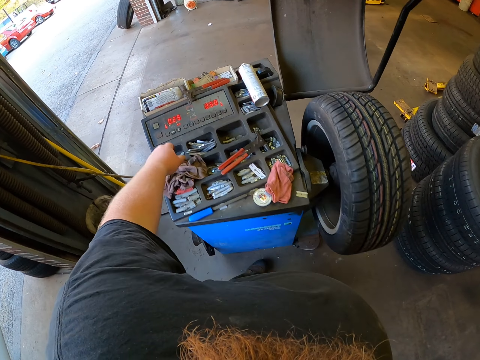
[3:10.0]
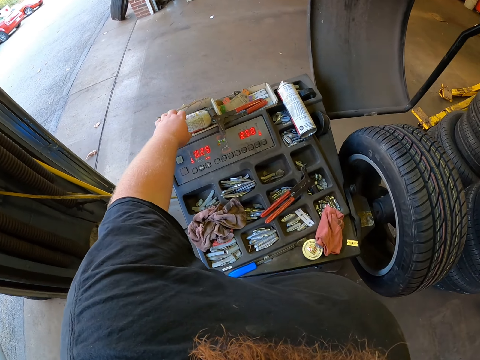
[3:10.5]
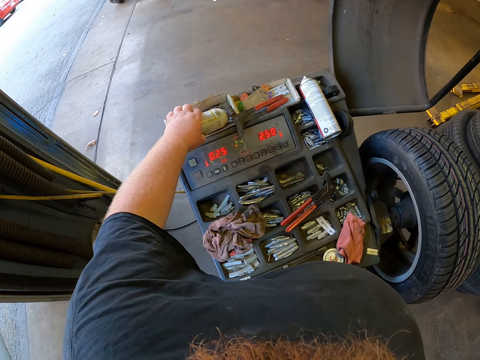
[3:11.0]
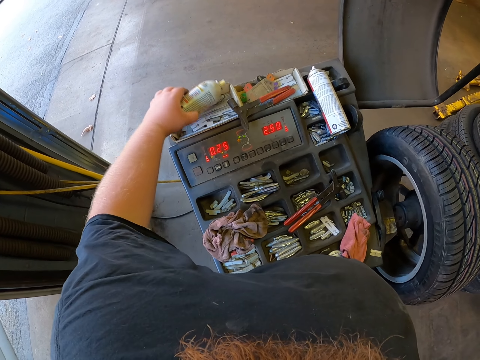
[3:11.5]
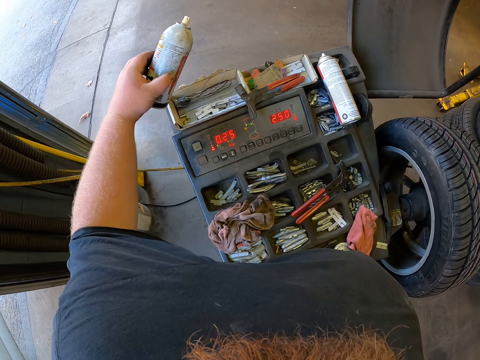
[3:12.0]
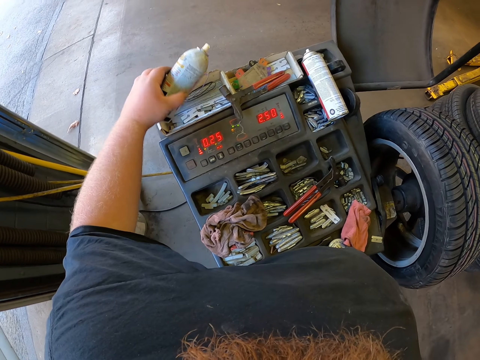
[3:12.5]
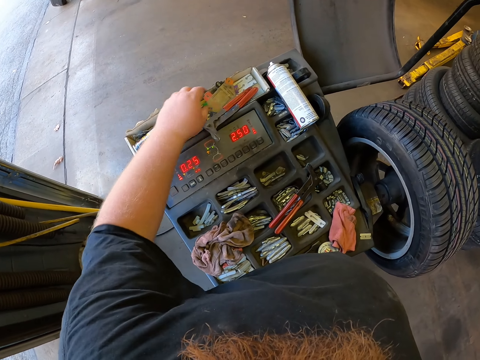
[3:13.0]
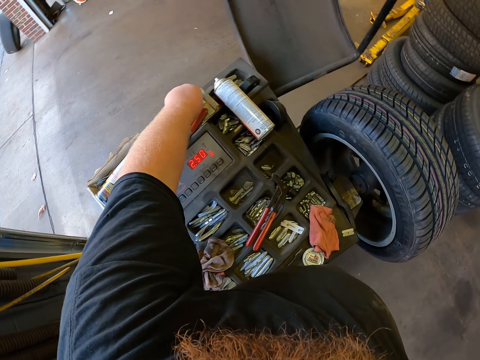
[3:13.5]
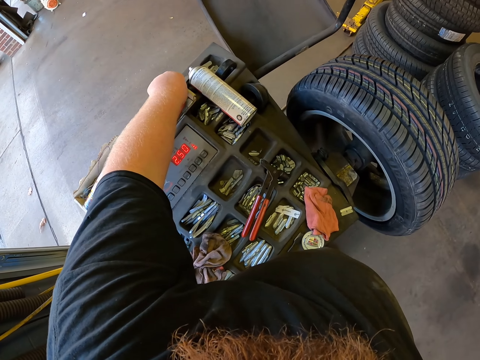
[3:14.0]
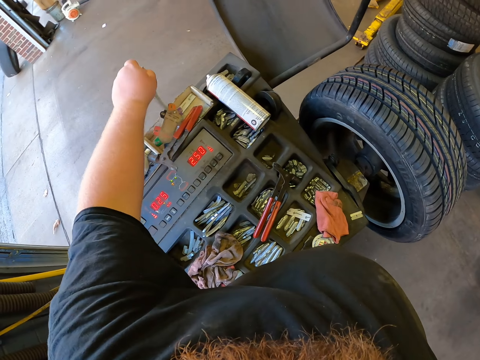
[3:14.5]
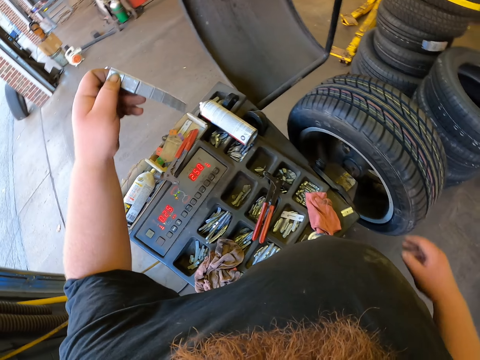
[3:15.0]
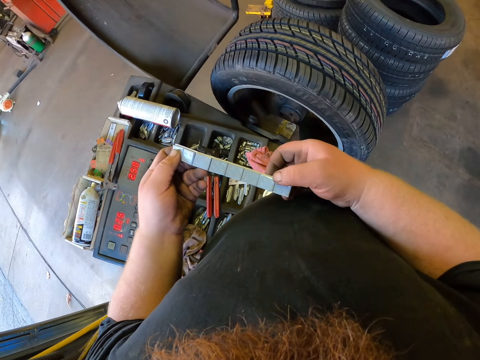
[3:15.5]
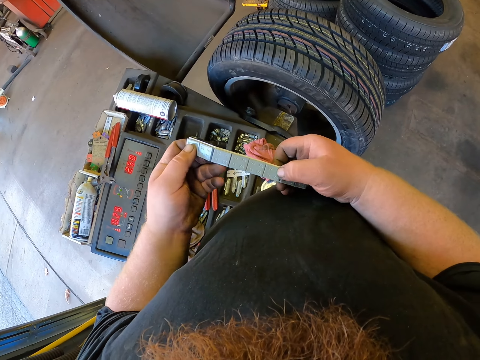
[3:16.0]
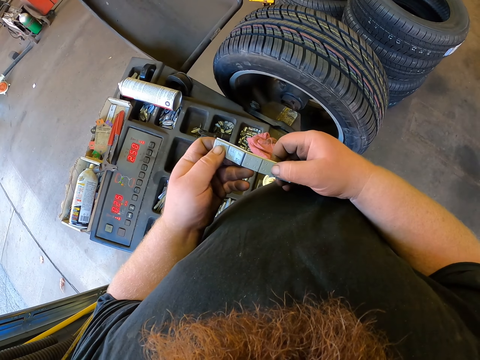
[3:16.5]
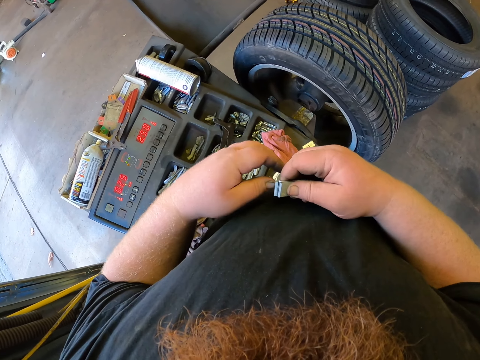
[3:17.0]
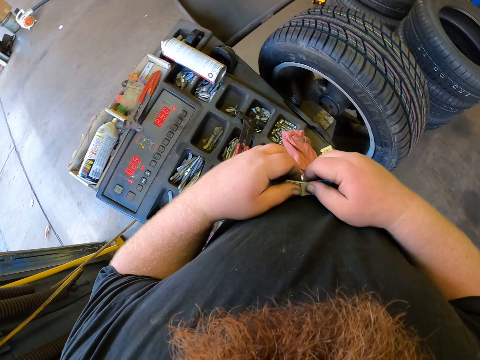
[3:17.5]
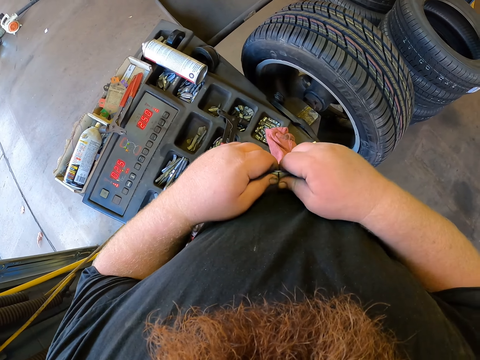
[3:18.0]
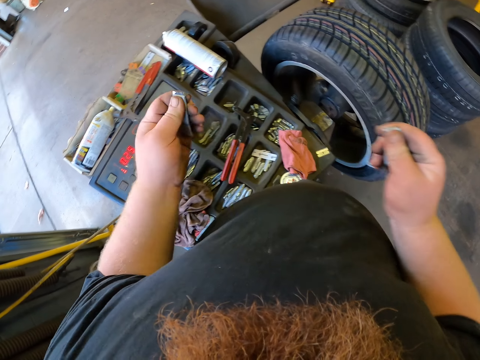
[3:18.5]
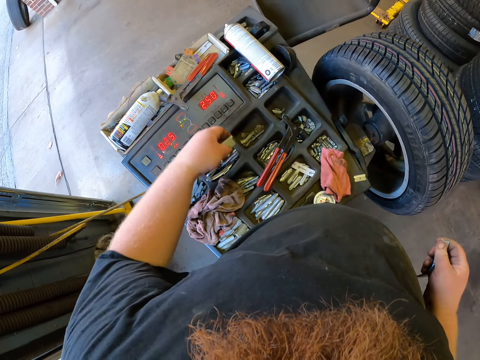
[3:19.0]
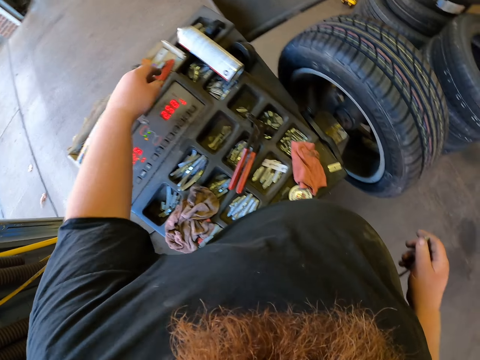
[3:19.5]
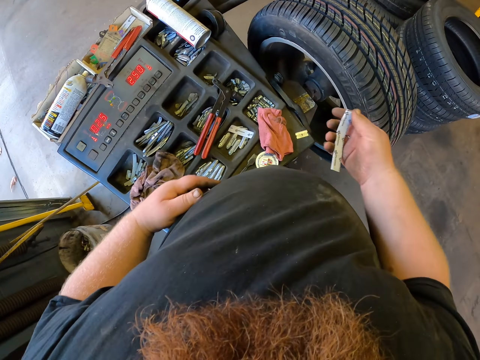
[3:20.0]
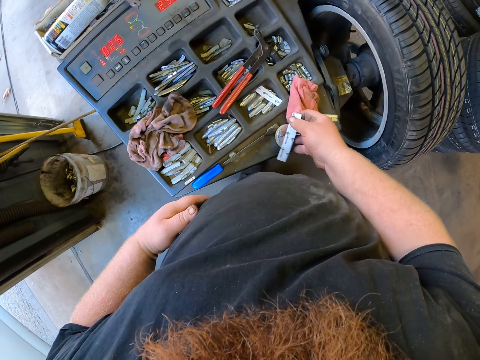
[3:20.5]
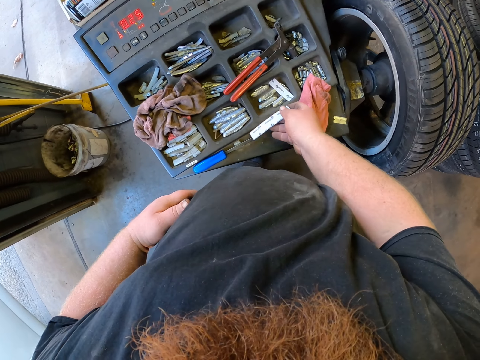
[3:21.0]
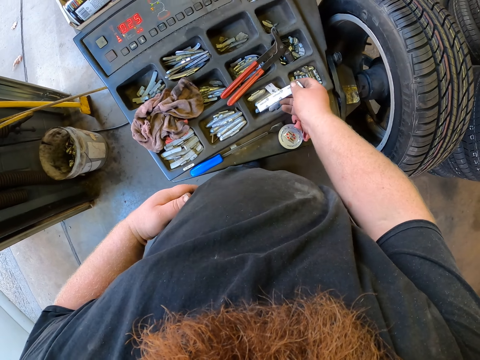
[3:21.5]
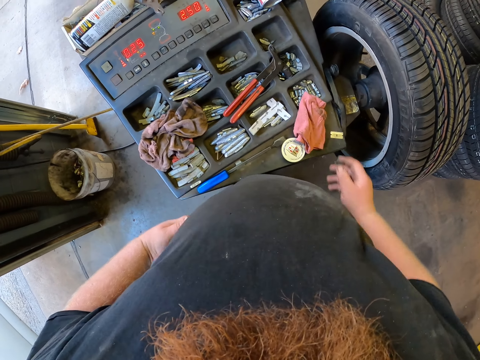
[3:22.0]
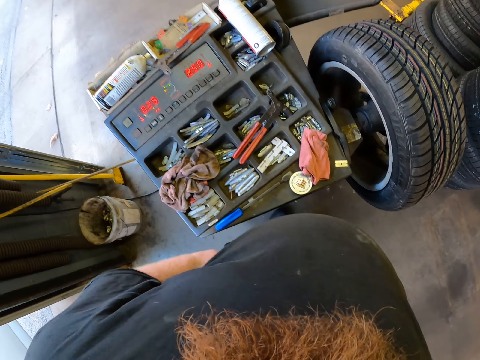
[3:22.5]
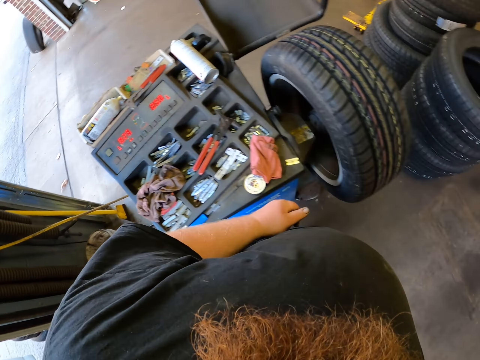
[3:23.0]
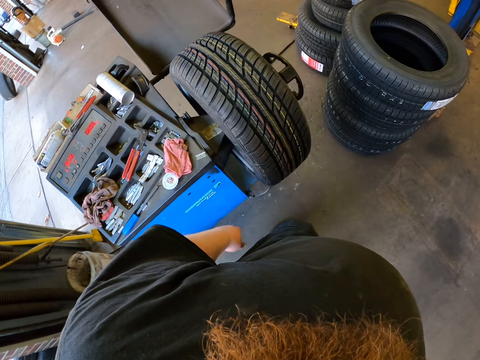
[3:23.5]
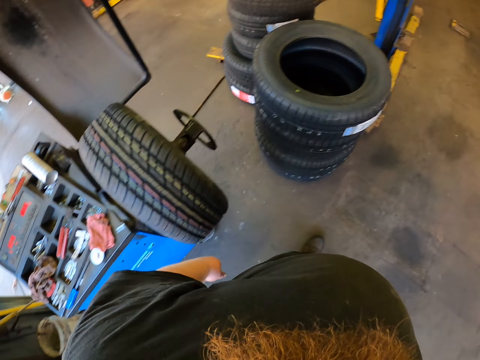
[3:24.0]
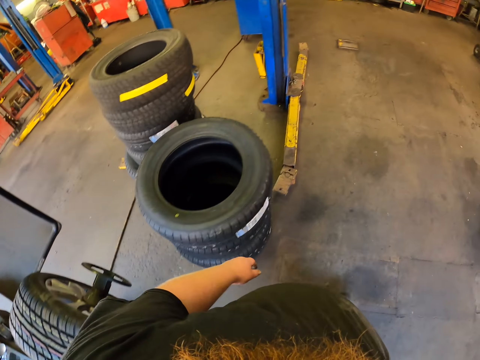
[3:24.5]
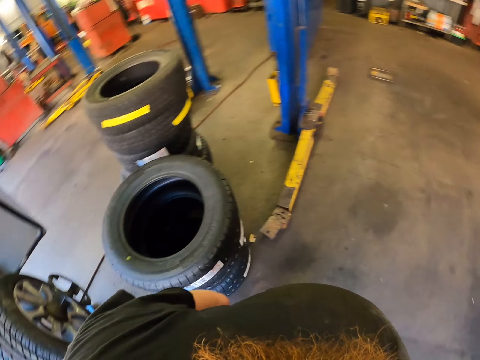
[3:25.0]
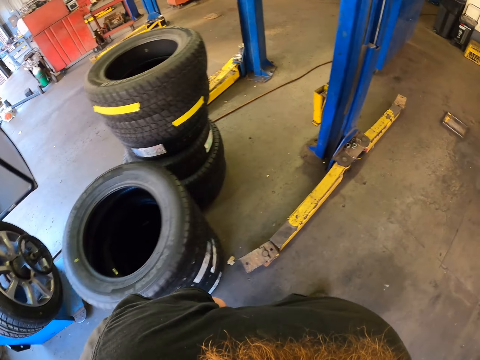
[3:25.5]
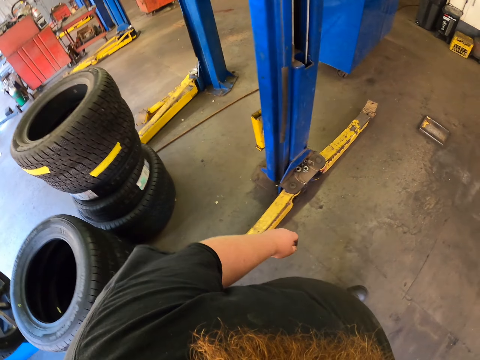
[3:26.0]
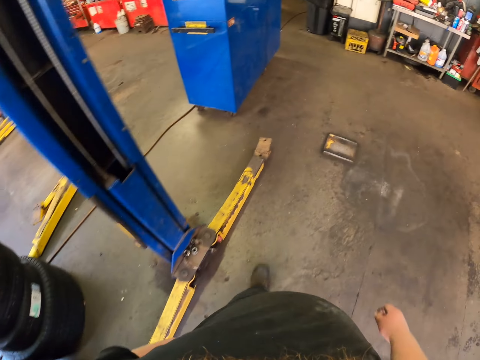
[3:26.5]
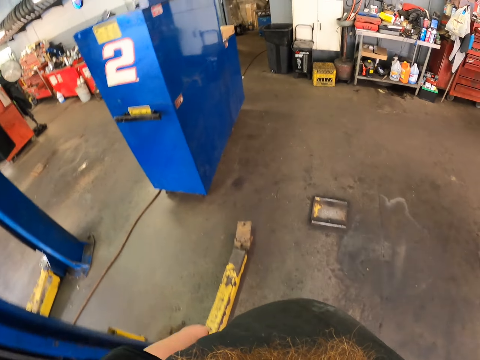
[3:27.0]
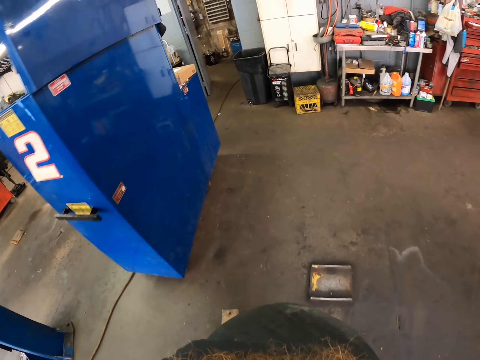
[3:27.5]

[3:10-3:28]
The camera wearer picks up the spray can and puts the spray can down. They pick a sticker holder. They tear something. They cut the sticker holder into half. They put something down. They put something down again. They throw the sticker holder into a toolkit. They walk around the garage.

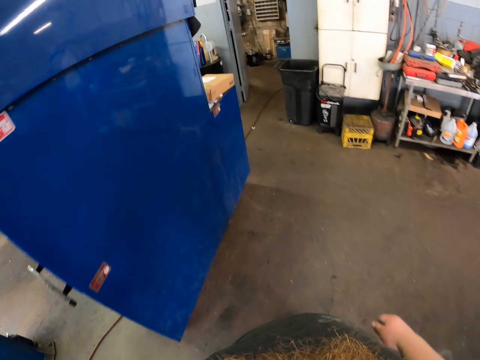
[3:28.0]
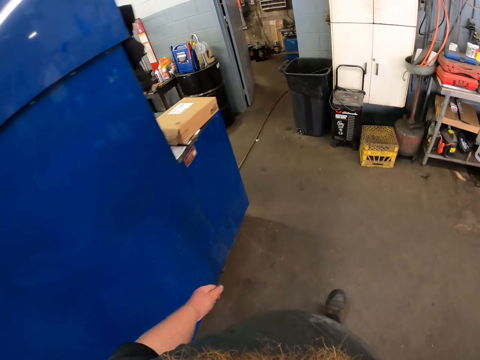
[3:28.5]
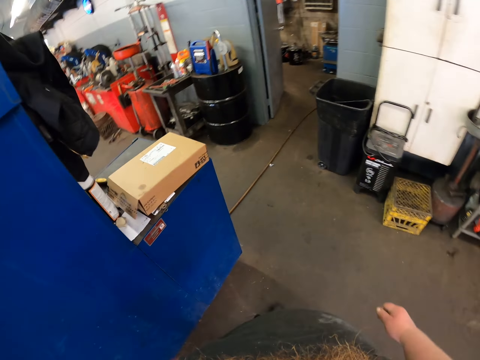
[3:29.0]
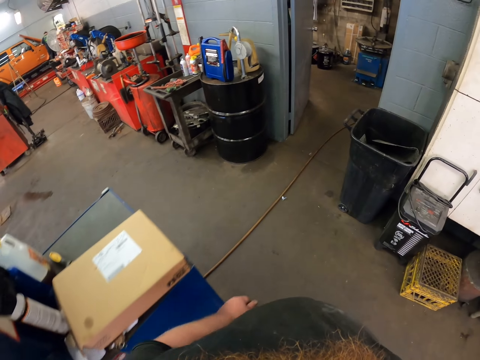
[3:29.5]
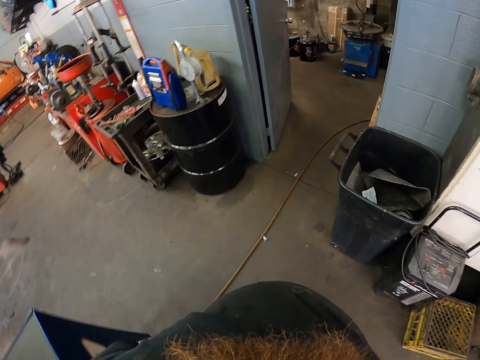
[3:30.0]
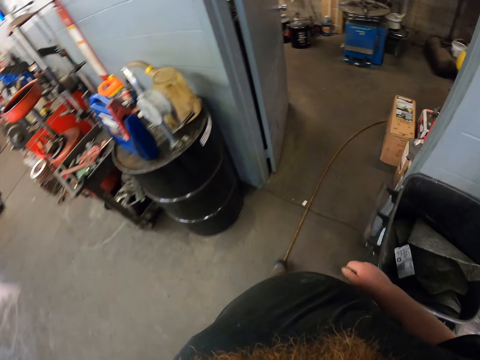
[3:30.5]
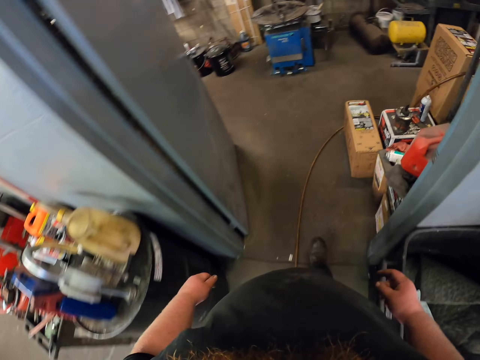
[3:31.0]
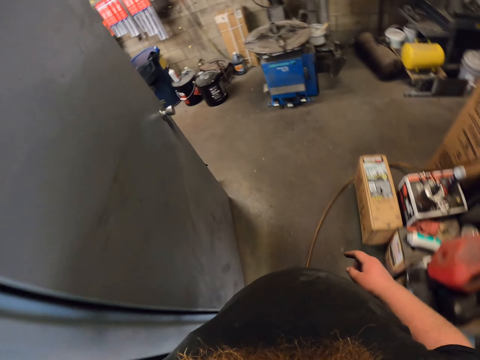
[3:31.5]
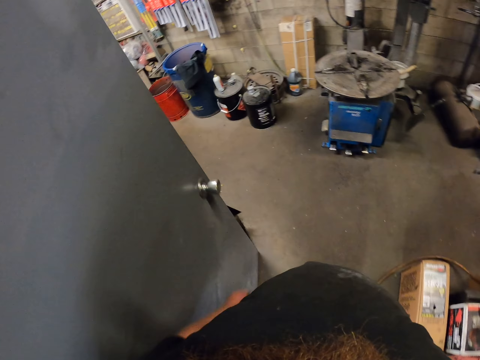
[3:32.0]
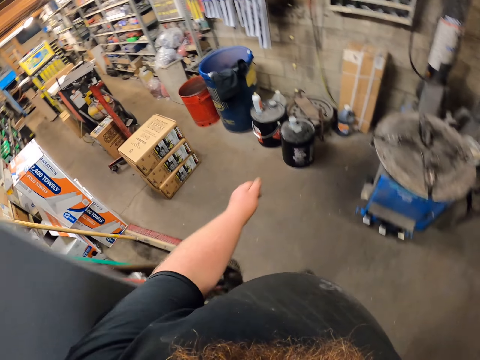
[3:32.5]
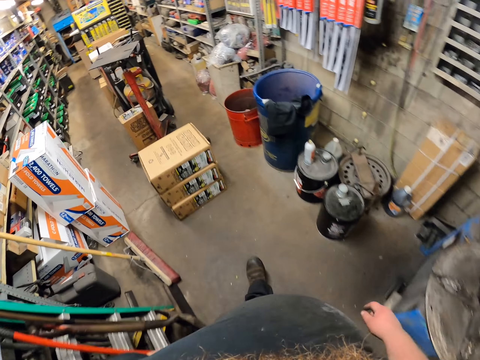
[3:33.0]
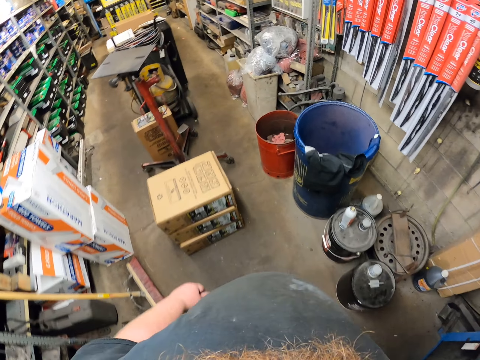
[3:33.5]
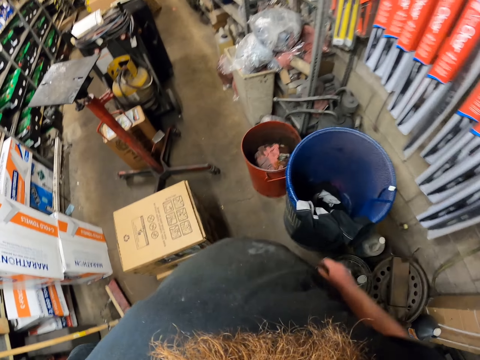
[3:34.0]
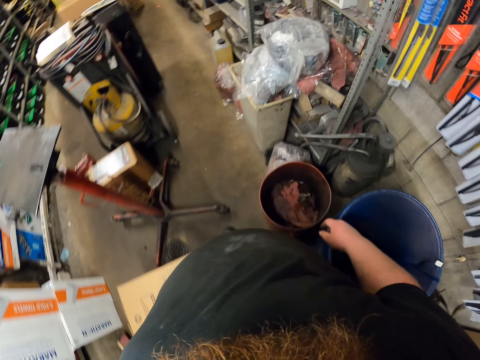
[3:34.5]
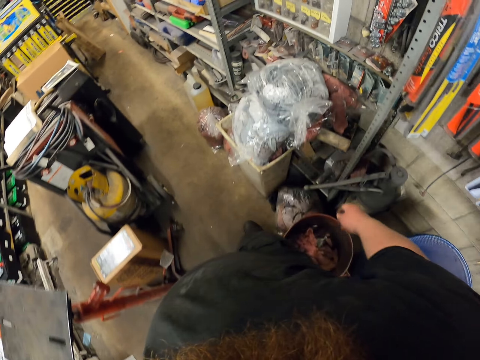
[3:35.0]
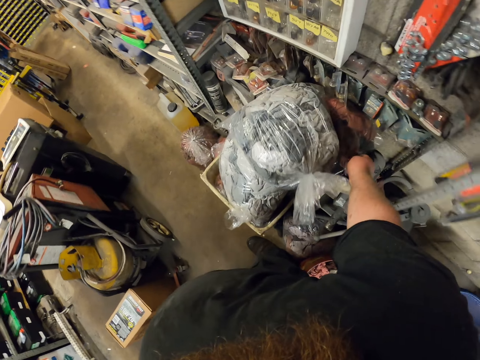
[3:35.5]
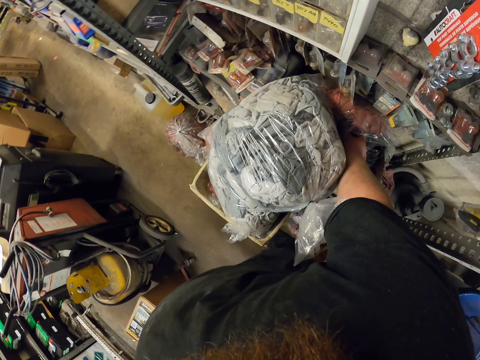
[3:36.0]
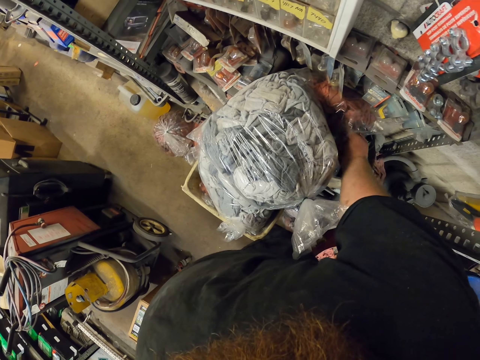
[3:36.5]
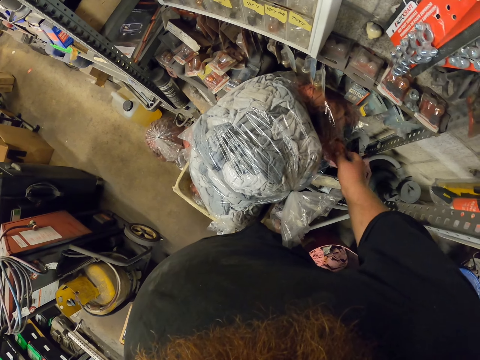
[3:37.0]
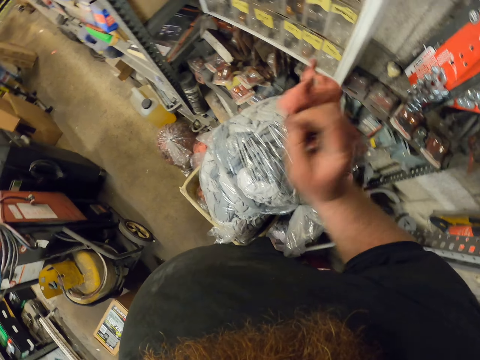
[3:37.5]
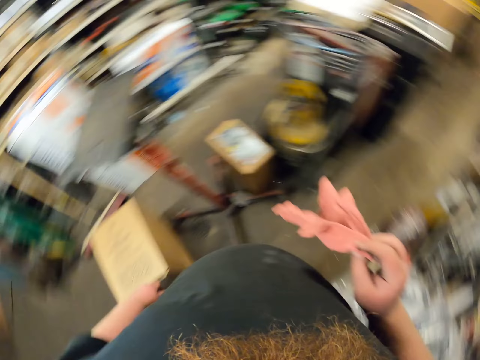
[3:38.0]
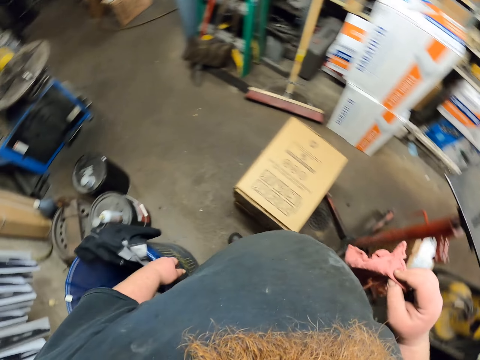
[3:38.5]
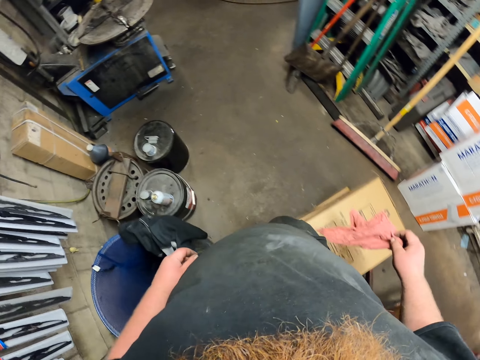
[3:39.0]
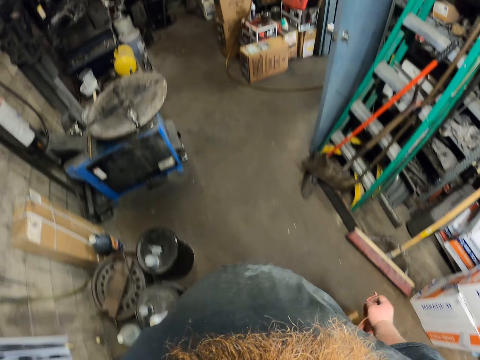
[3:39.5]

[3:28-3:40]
The camera wearer picks up a cloth. They walk in the garage with the cloth.
